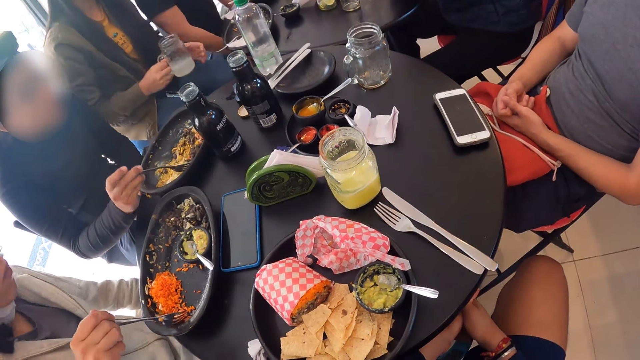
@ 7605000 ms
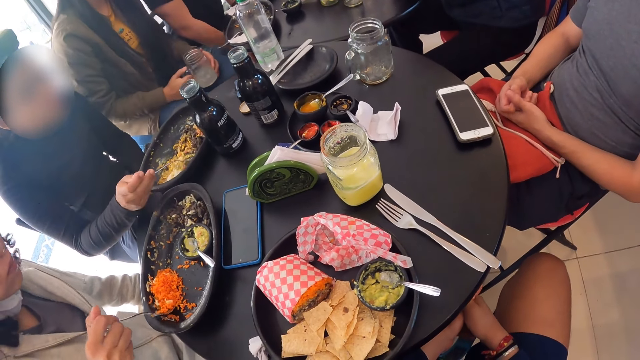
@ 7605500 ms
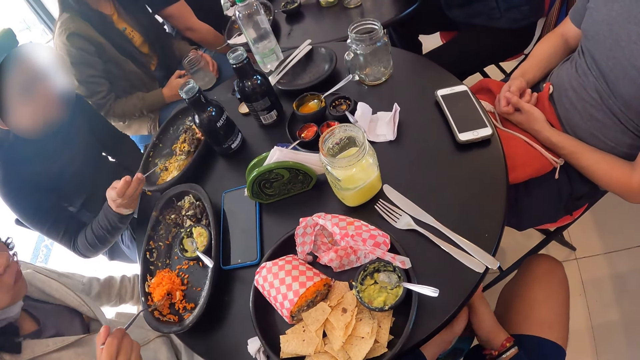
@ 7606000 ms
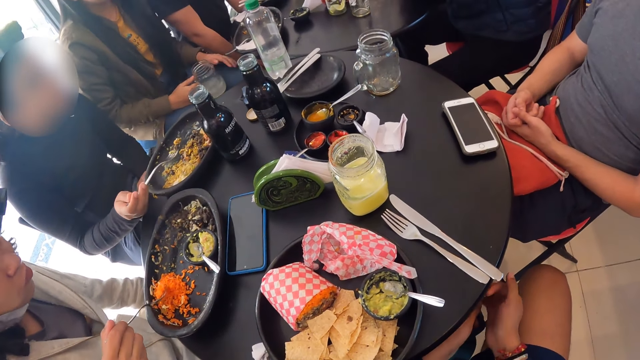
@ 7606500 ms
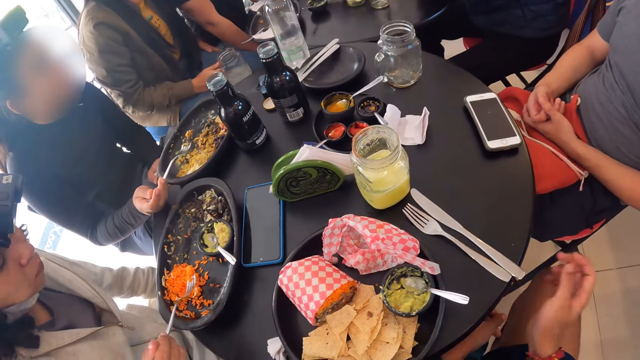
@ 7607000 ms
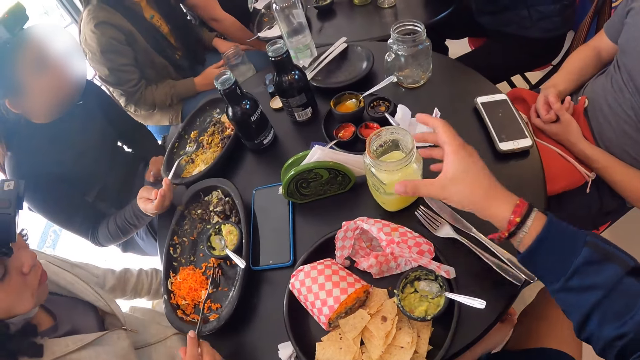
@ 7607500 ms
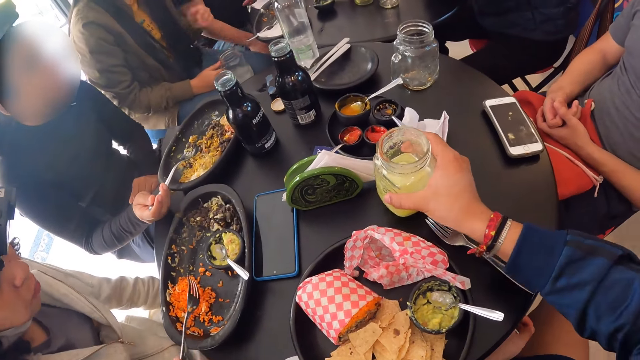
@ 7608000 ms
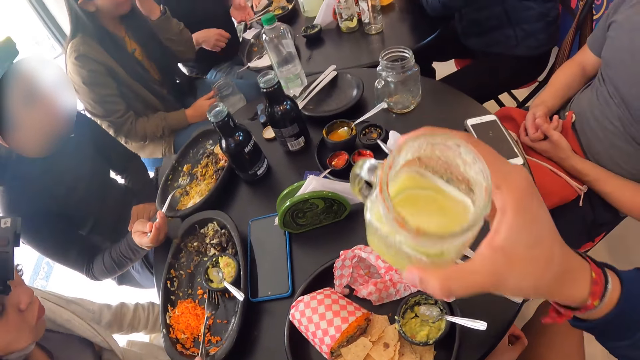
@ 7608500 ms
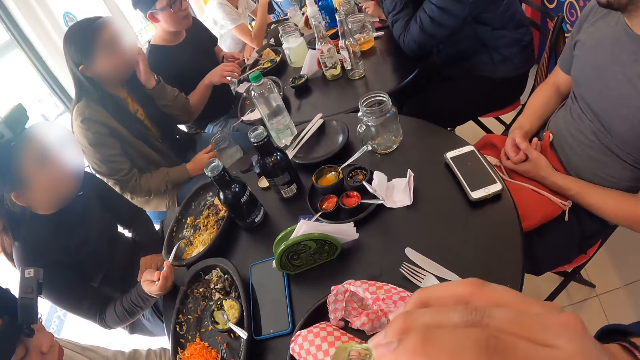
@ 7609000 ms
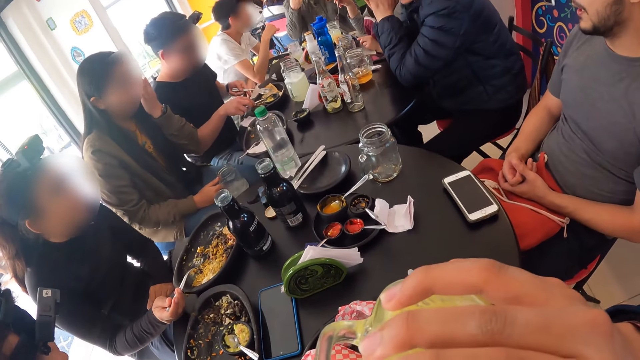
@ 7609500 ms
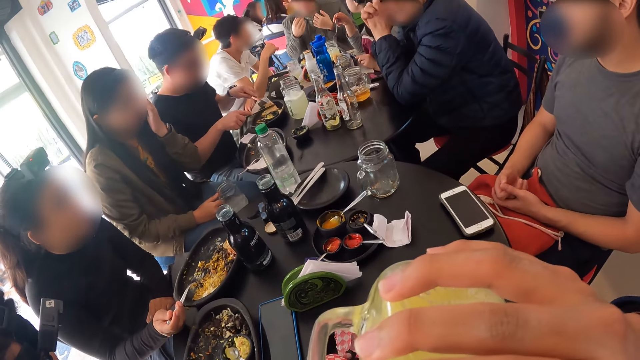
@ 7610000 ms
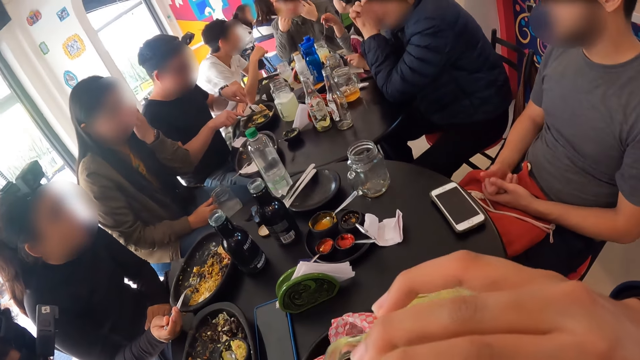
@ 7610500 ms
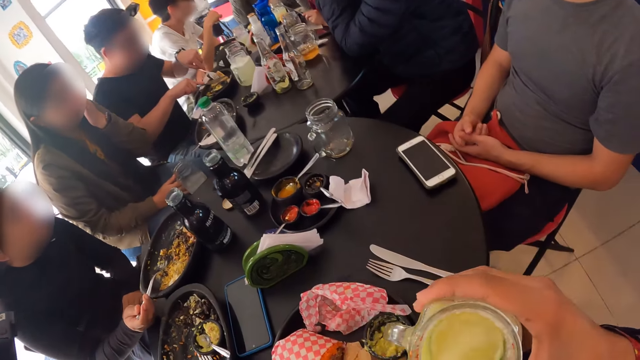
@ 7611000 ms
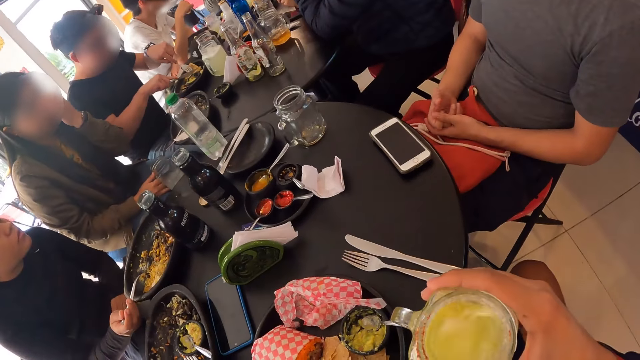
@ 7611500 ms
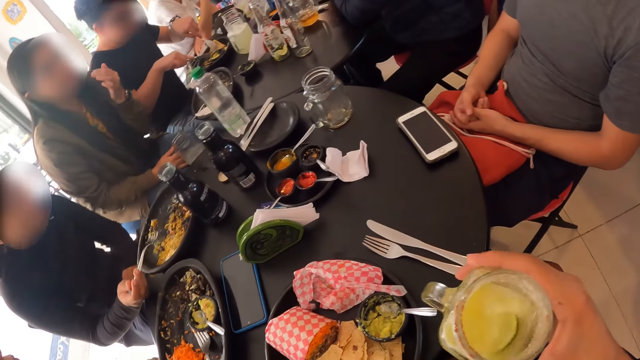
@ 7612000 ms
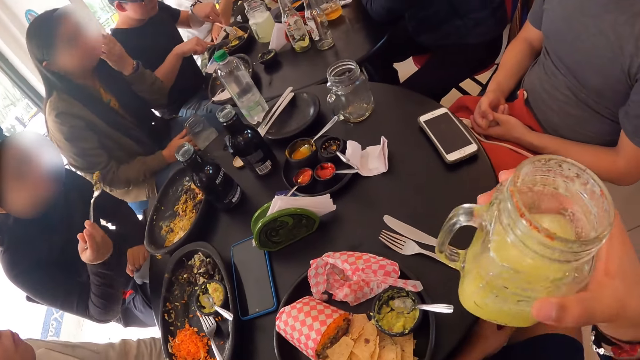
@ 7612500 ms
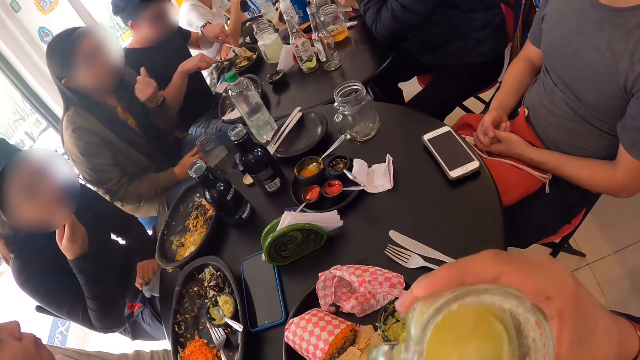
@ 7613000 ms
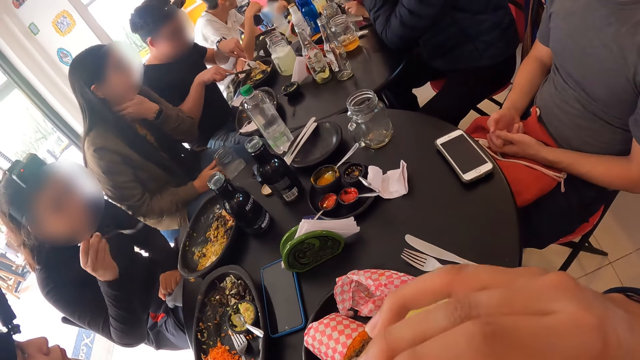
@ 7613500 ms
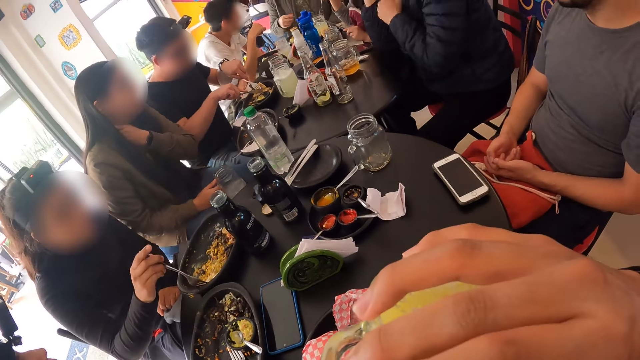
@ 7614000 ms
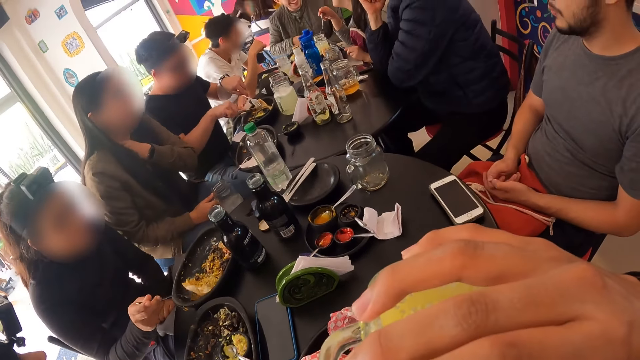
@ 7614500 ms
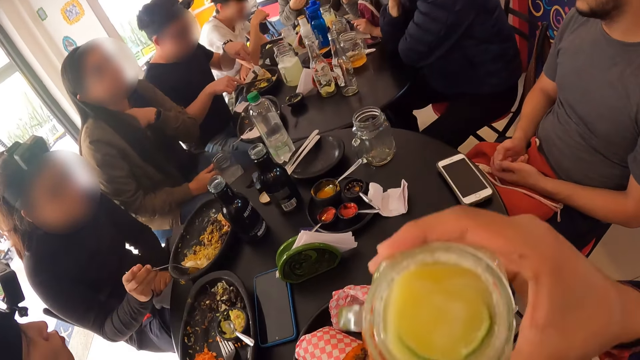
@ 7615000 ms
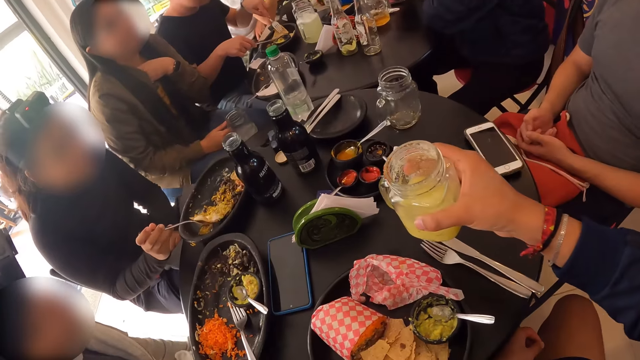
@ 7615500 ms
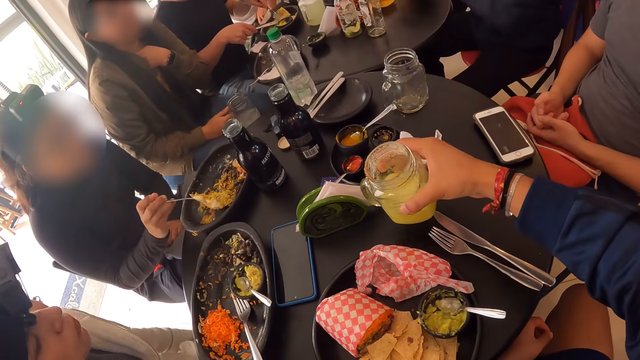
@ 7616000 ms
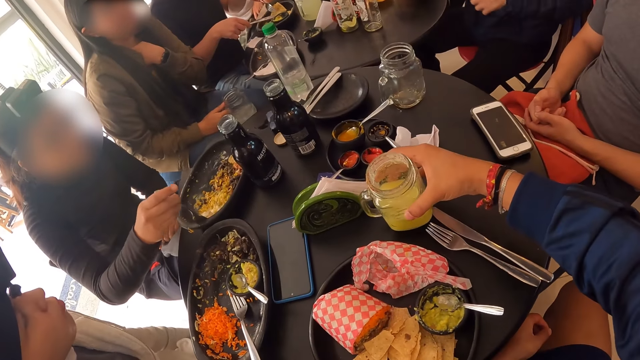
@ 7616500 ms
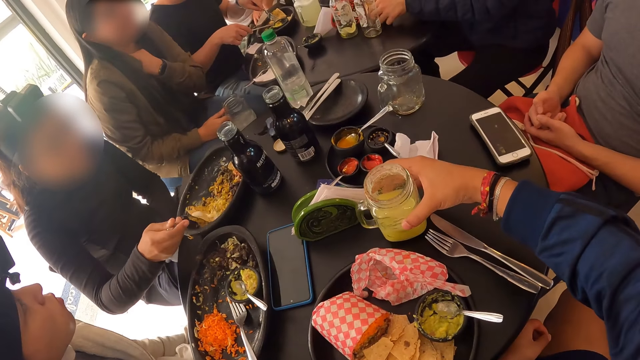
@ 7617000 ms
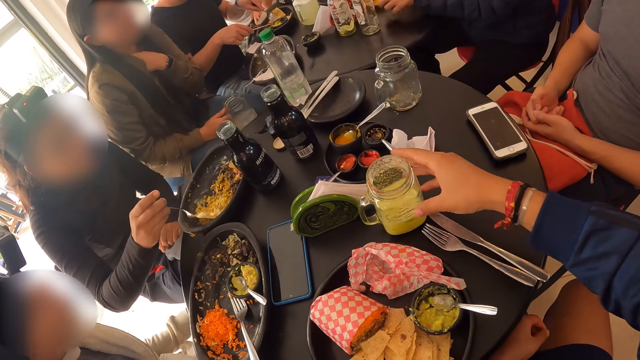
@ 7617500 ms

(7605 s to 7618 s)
The camera wearer grabs a cup of lemonade with her right hand. She drinks from the cup of lemonade in her right hand. A man holds a fork and a knife with both hands. The camera wearer shakes the cup of lemonade in her right hand. A woman eats from the fork in her right hand. The camera wearer drinks from the cup of lemonade in her right hand and drops the cup of lemonade on the table with her right hand.

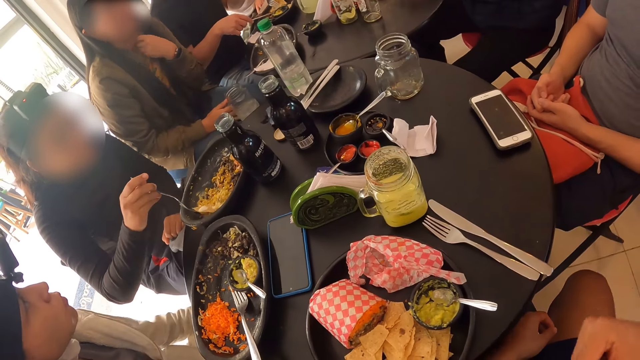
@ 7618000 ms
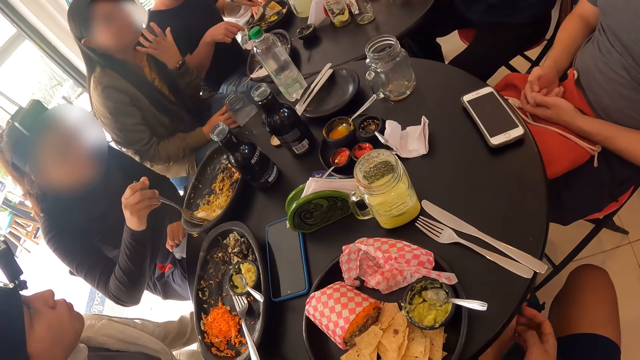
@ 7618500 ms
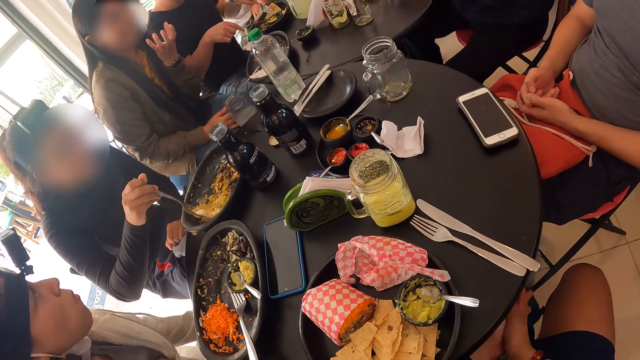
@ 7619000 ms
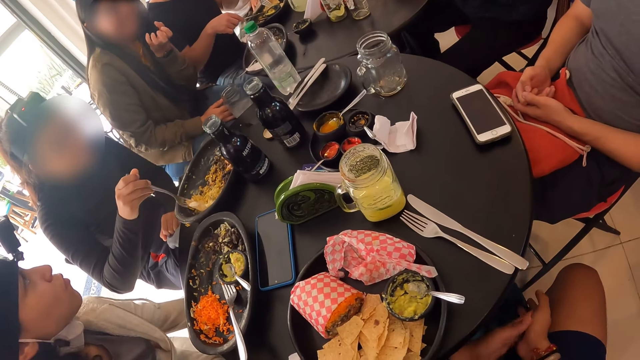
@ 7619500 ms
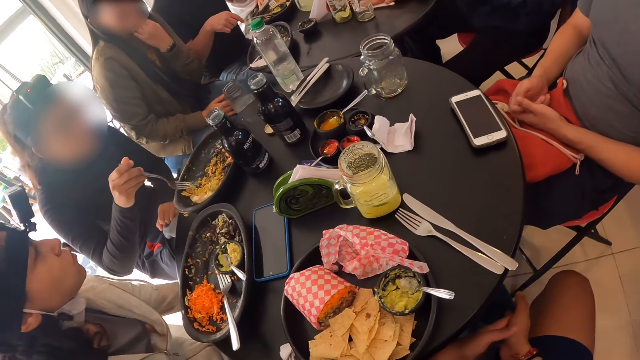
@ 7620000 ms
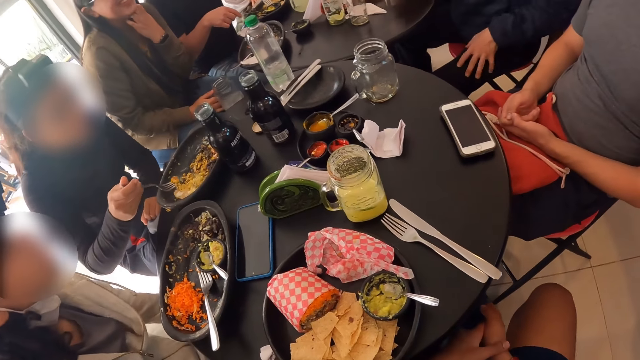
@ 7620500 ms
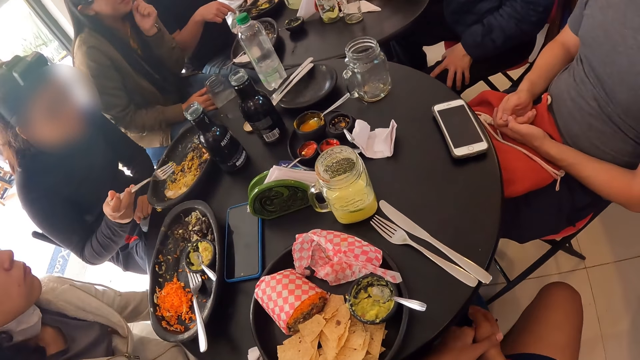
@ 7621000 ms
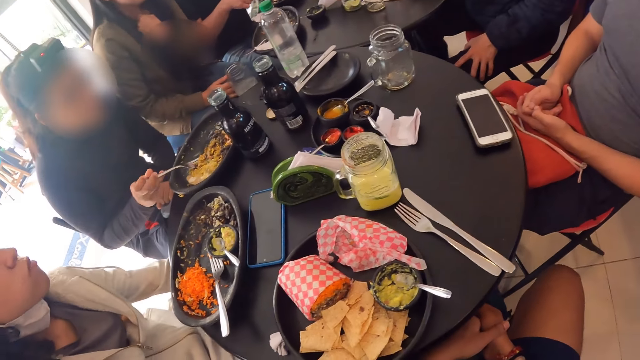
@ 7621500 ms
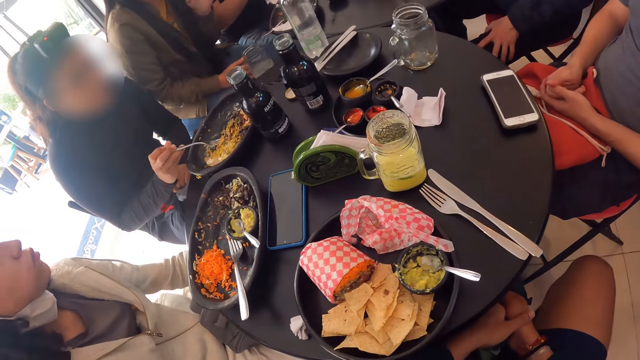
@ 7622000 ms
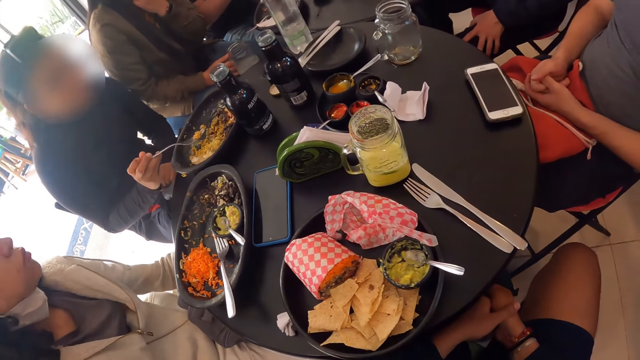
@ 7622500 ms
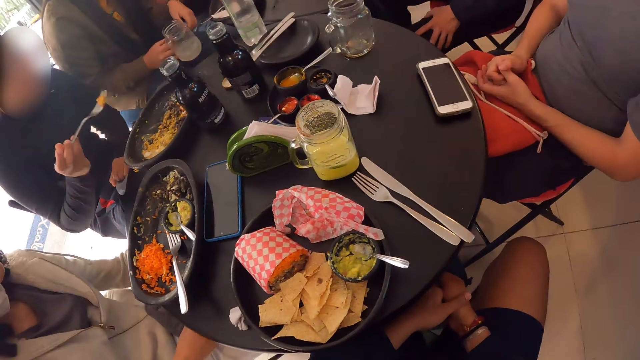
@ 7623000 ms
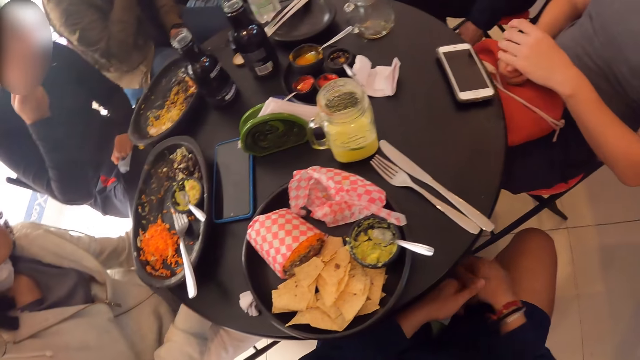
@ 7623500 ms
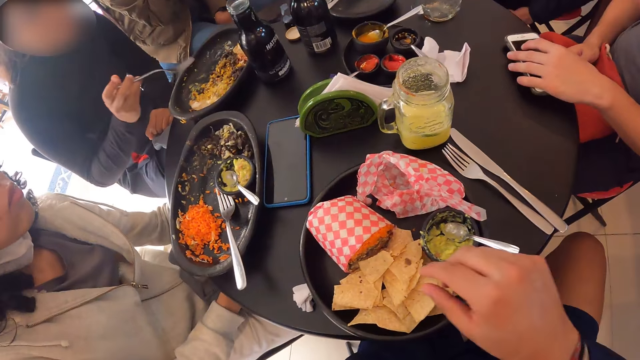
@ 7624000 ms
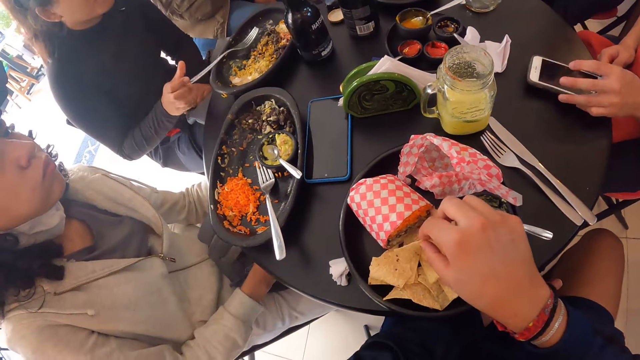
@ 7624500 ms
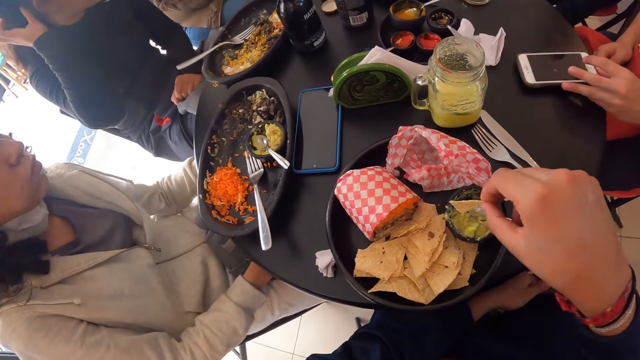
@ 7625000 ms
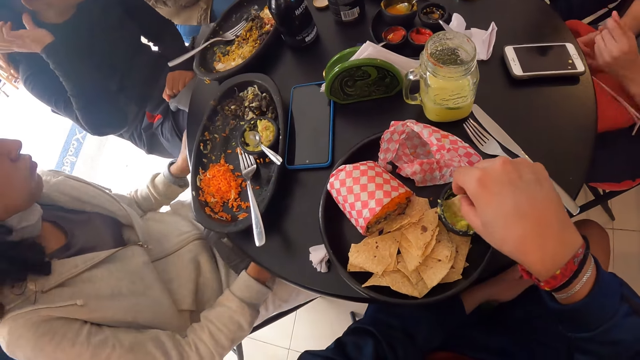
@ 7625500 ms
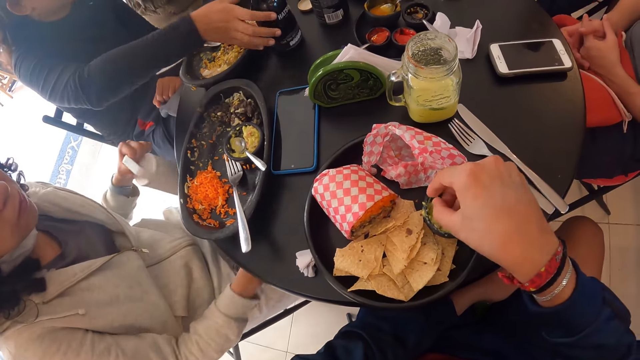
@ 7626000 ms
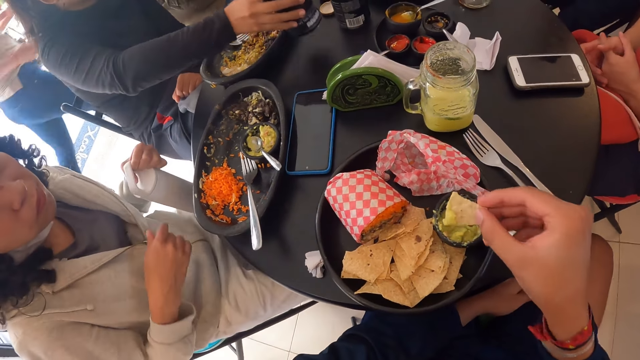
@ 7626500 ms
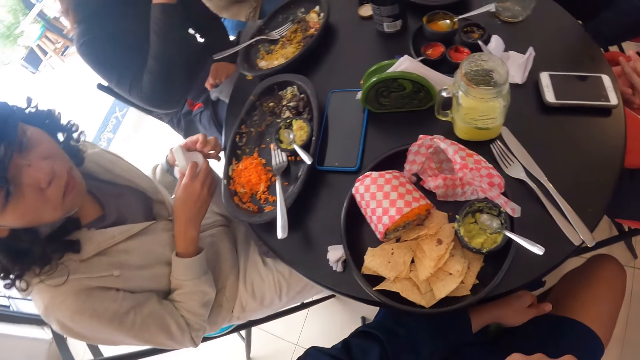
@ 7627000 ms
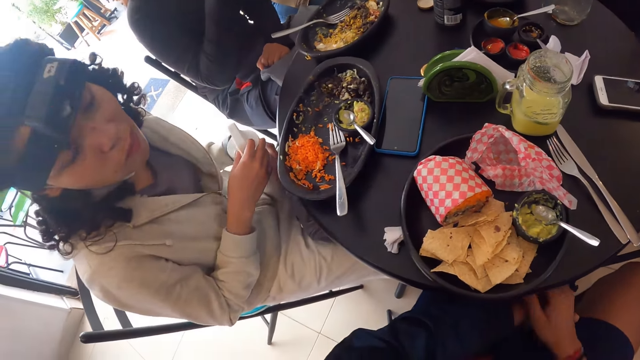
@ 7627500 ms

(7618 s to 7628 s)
The camera wearer rubs their hands. A woman takes vegetables from the plate with the fork in her right hand. The camera wearer shakes their leg. The woman eats from the fork in her right hand. The camera wearer grabs a tortilla chip from a plate with their right hand. The woman drops the fork in her right hand on the plate. The camera wearer dips the tortilla chip into guacamole with their right hand. Another woman pulls a water bottle from a backpack with her left hand. The first woman grabs the tea bottle on the table with her right hand. The camera wearer eats the tortilla chip in their right hand. The first woman drinks from the tea bottle in her right hand.
